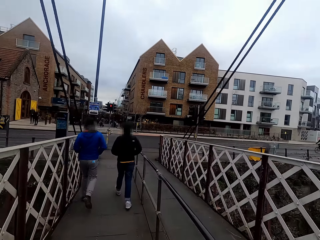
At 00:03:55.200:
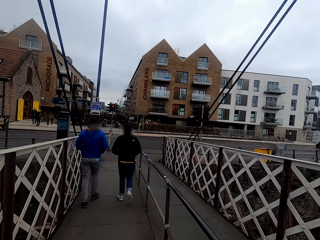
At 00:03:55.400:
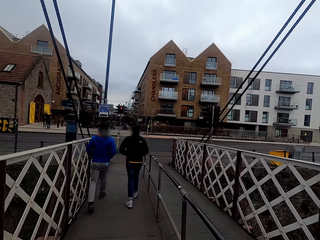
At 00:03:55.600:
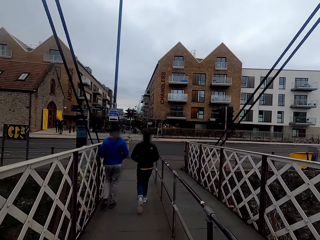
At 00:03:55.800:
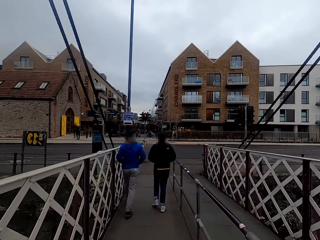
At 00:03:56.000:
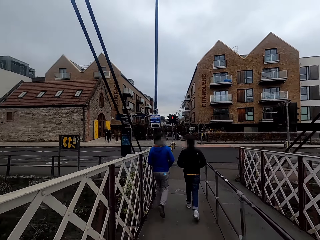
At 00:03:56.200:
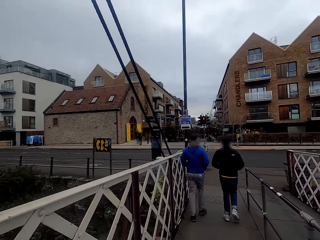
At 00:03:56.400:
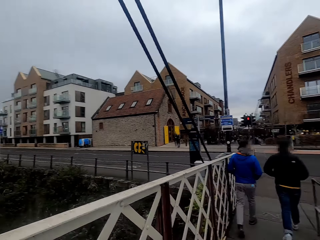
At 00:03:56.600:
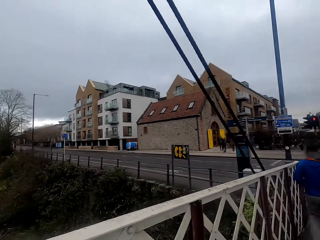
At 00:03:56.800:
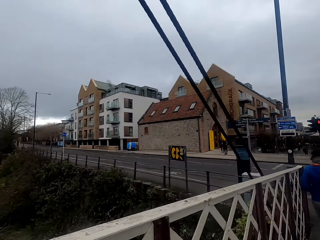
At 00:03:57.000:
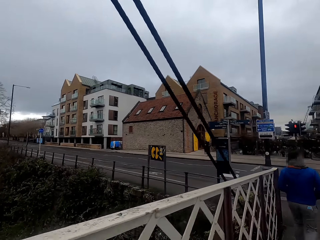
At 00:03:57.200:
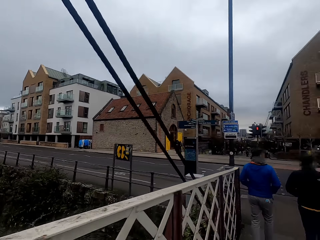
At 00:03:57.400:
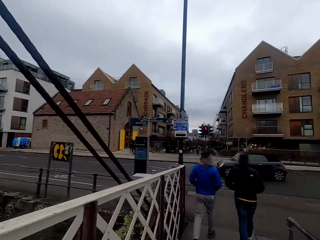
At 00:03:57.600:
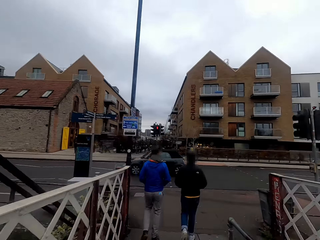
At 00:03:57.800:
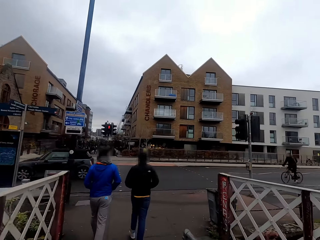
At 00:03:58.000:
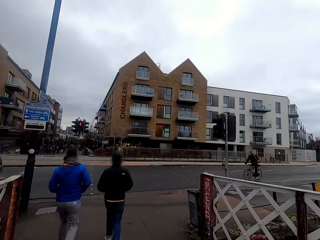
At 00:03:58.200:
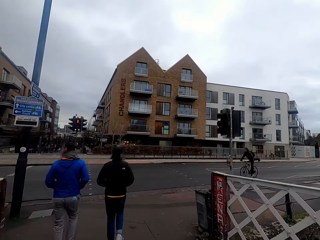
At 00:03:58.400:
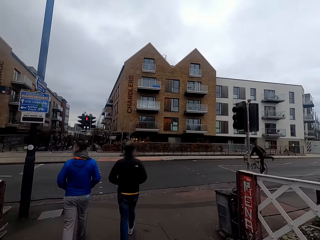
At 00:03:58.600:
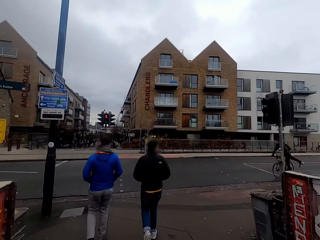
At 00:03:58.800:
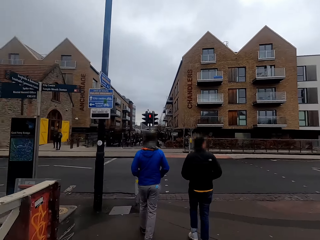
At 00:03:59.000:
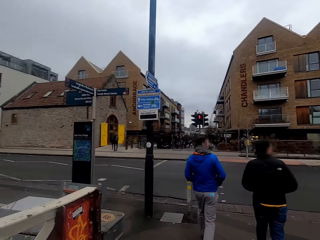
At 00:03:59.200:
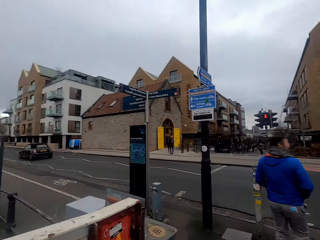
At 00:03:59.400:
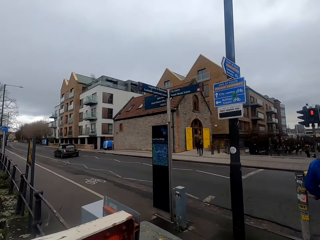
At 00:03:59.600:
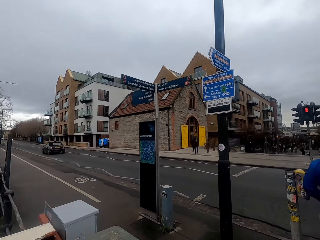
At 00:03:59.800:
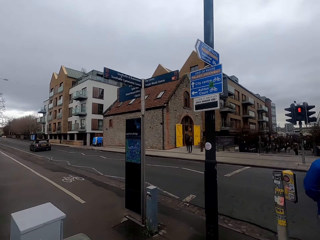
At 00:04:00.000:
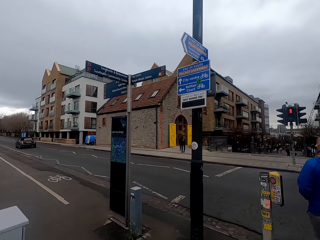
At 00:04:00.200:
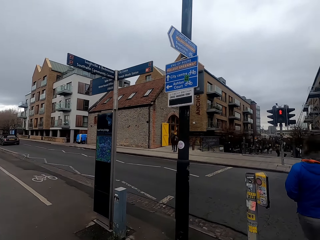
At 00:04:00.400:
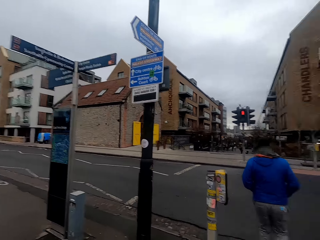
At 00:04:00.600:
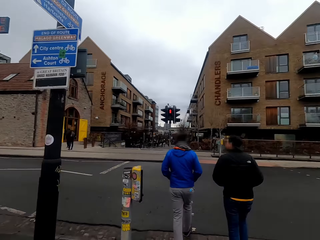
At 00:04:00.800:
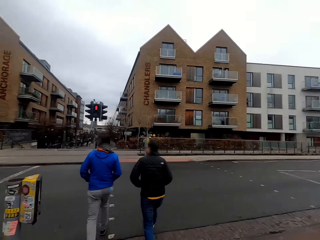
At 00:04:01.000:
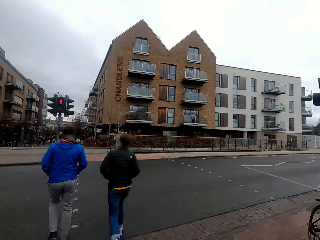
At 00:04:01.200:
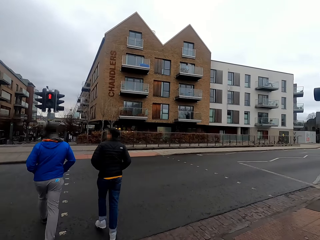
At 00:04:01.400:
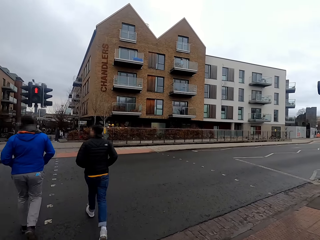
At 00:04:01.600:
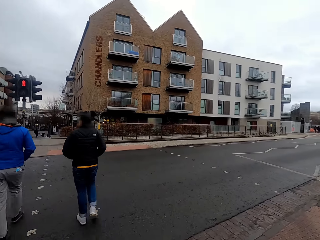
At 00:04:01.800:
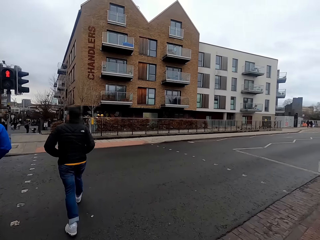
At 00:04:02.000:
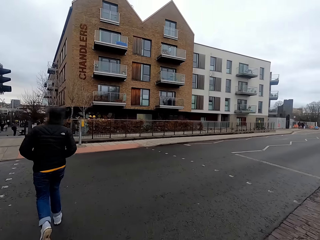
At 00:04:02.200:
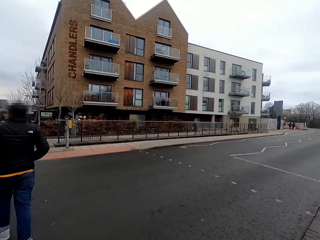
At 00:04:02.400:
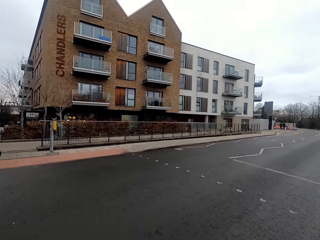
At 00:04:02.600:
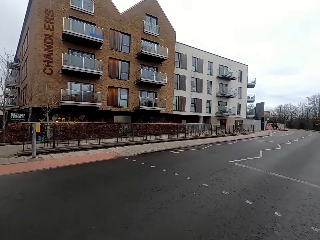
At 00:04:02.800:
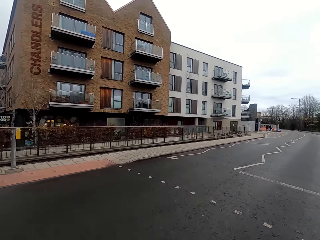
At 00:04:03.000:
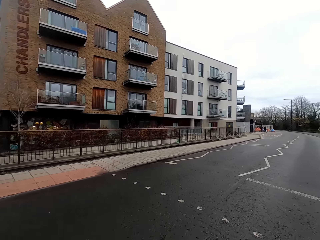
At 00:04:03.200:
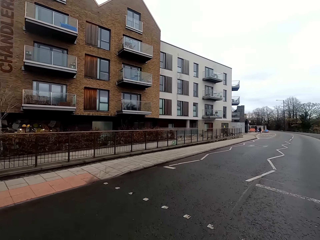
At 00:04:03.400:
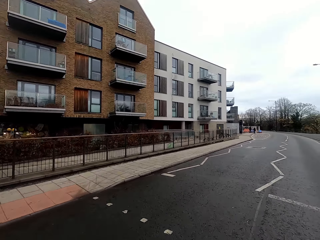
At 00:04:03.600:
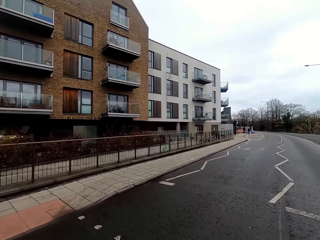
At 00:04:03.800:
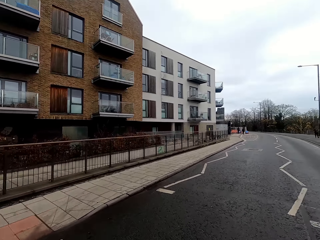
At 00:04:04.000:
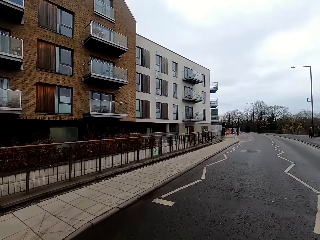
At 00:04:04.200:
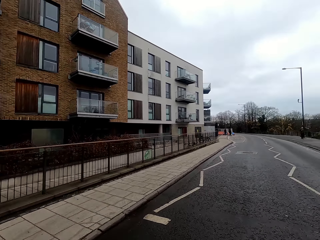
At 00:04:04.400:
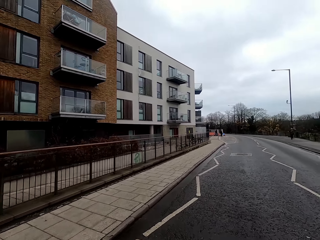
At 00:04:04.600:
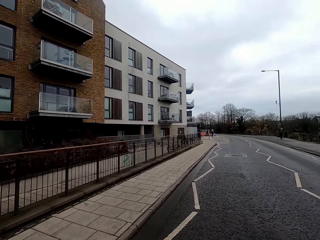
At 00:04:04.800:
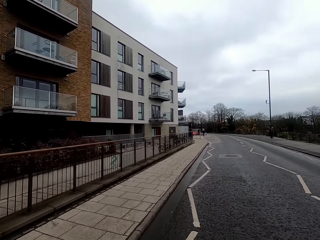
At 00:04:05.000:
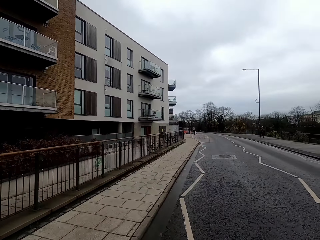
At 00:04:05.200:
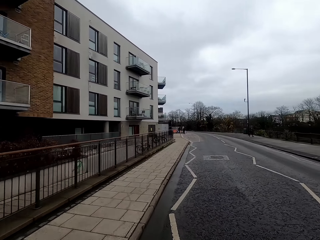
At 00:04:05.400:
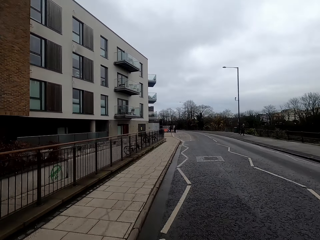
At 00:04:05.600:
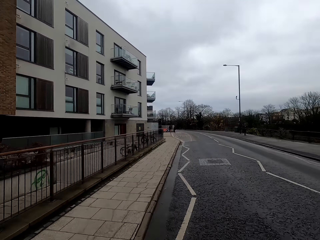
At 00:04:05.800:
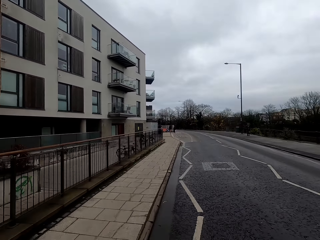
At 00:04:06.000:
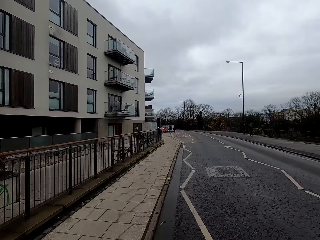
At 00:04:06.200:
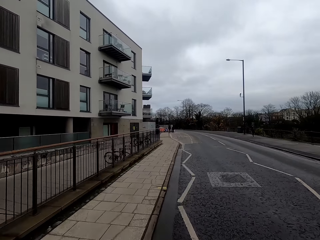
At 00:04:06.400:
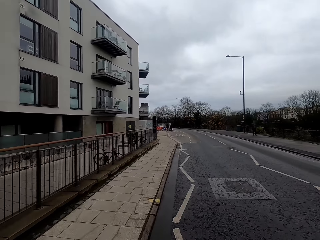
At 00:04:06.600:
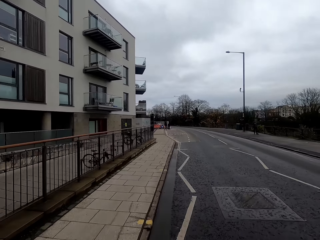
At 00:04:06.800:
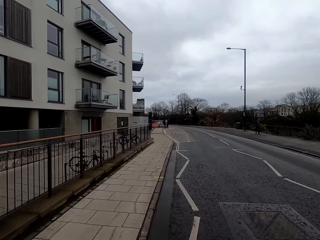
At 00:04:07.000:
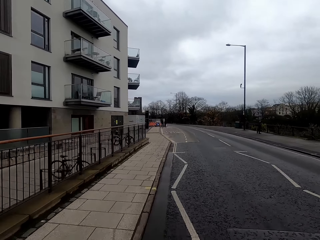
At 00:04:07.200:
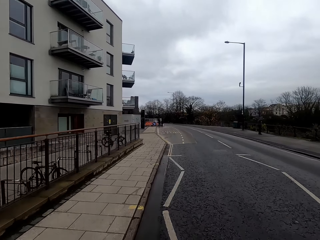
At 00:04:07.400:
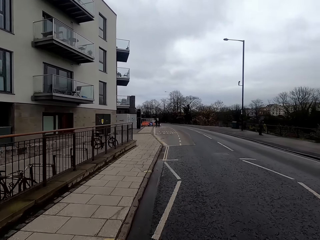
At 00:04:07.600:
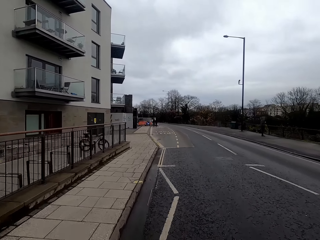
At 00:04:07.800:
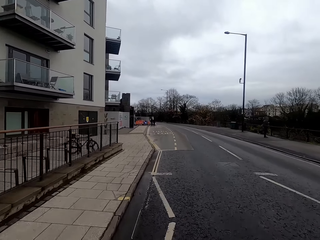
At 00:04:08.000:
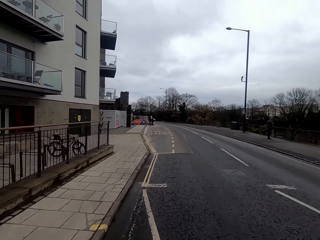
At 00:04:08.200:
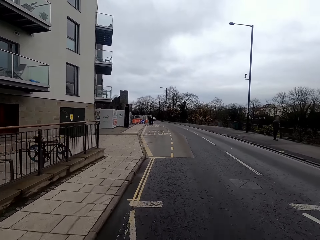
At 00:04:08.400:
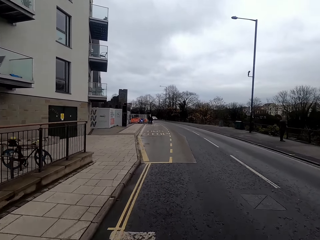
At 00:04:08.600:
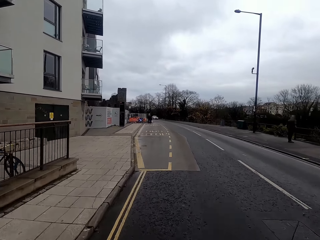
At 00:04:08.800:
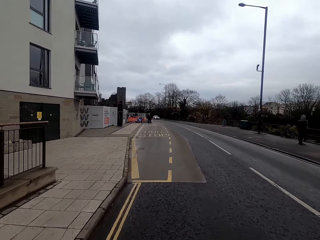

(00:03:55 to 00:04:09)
The camera wearer looks around. They turn right from the bridge to a road on the bike.

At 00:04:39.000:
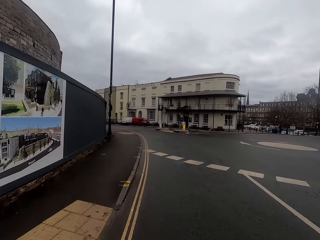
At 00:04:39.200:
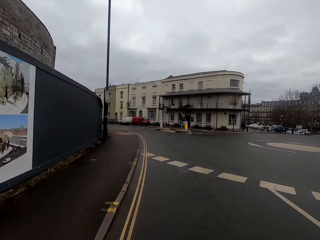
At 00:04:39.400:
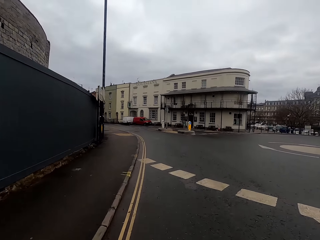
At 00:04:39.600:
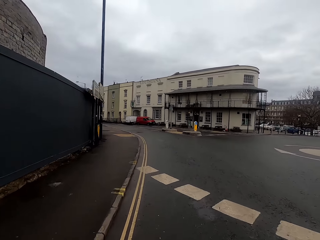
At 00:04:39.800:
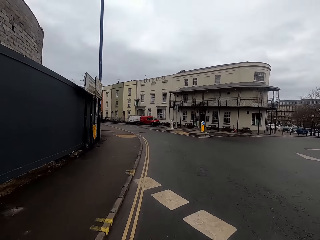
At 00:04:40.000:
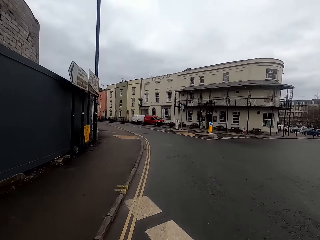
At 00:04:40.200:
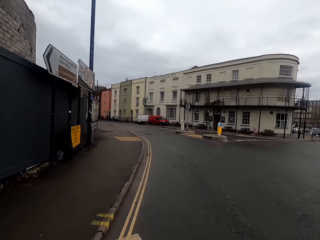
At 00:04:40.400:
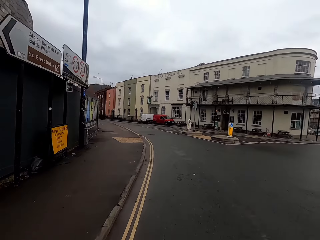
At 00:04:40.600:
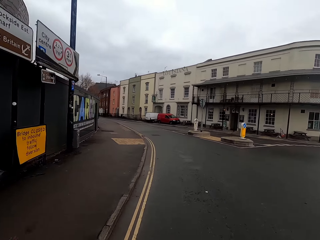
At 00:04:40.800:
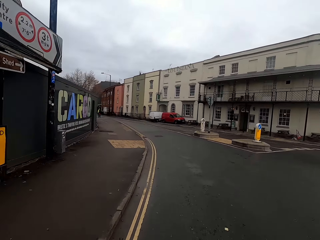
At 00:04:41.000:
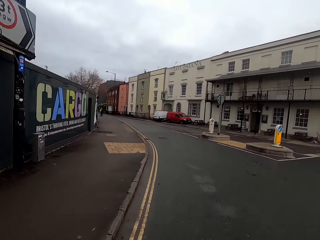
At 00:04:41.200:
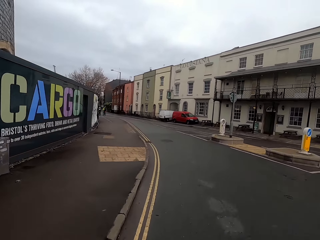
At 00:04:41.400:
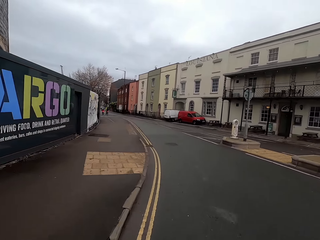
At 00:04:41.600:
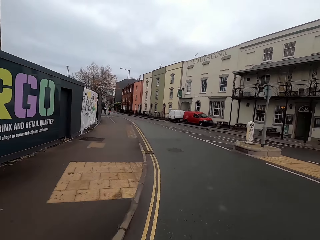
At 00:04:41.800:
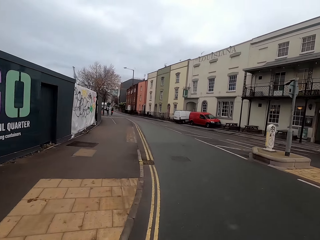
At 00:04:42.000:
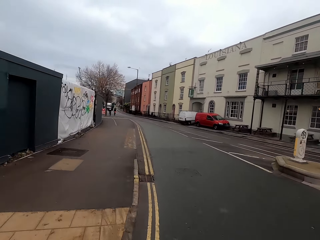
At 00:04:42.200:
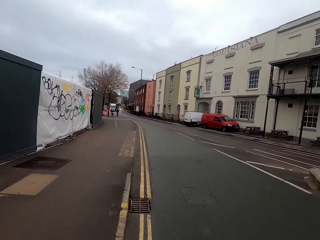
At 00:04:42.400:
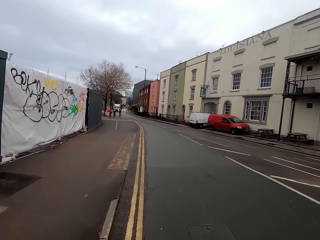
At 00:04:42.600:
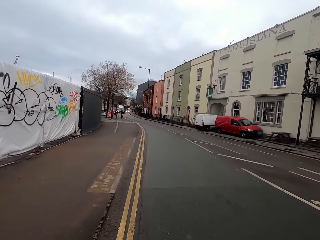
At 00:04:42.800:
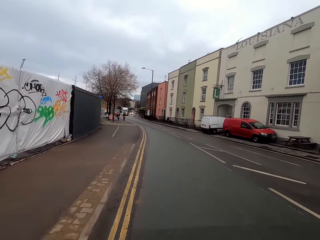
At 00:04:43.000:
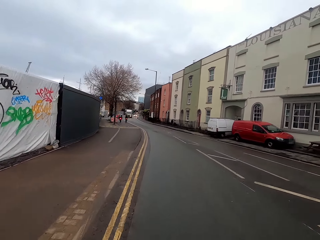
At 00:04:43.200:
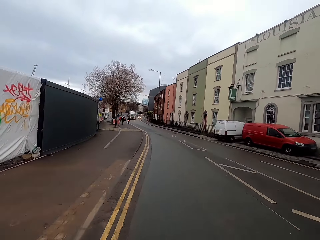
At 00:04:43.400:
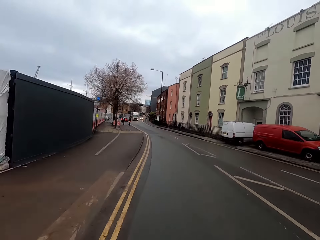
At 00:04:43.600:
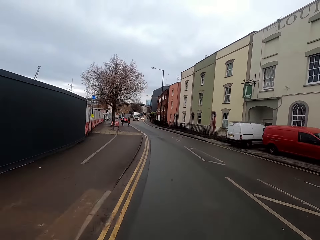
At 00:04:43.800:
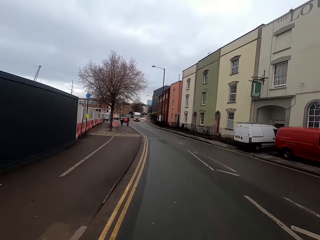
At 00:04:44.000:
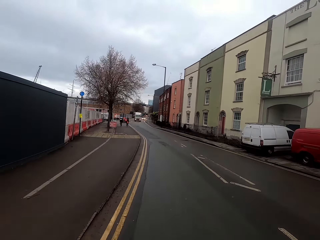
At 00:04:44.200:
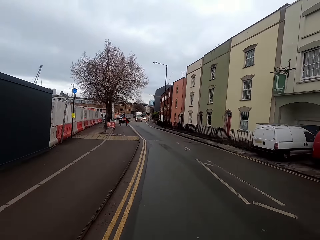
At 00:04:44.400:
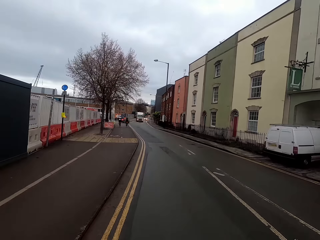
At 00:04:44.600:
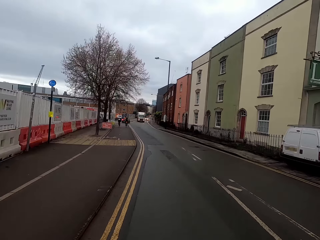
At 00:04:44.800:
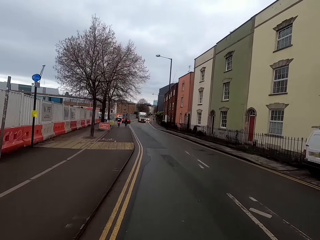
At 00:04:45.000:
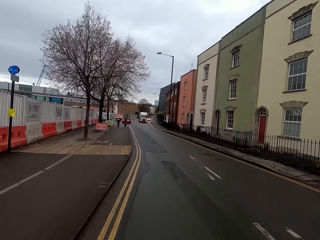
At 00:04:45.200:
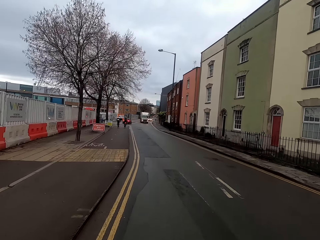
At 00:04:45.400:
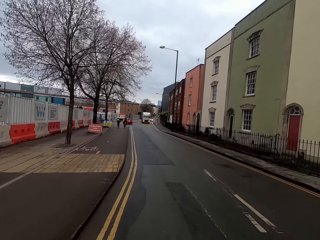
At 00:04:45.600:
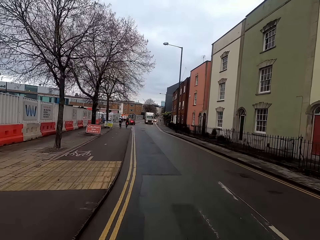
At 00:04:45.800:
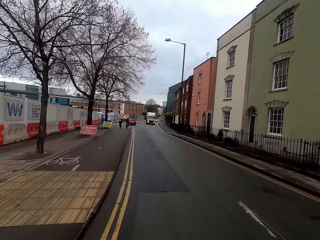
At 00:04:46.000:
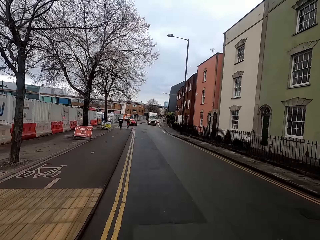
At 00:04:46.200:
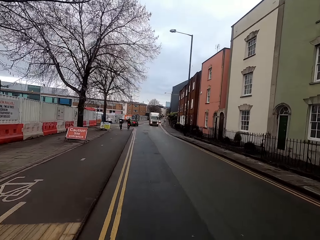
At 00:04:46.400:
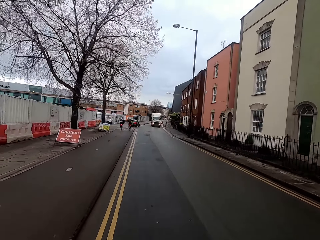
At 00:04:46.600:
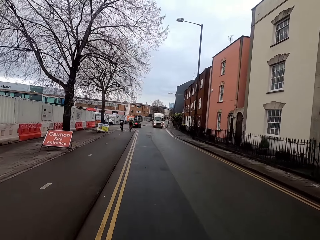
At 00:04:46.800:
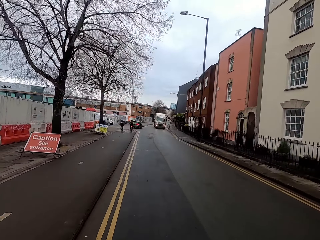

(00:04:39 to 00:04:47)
The camera wearer takes a left curve.
